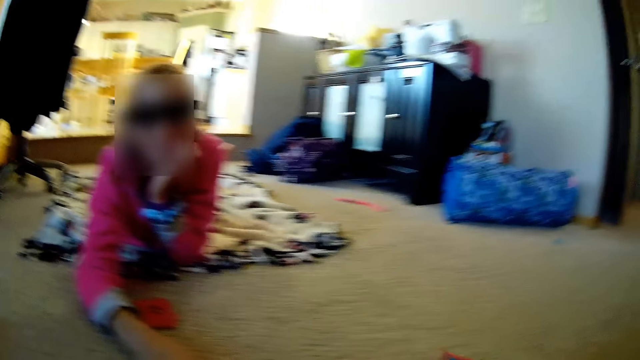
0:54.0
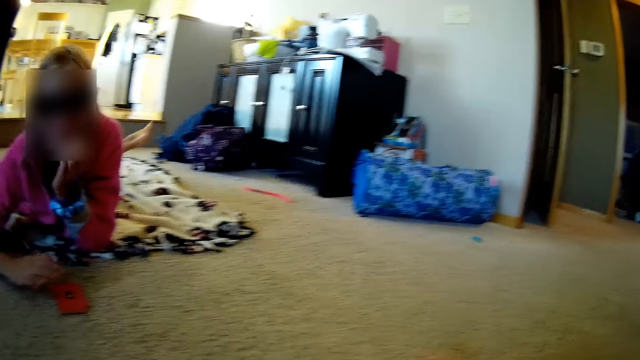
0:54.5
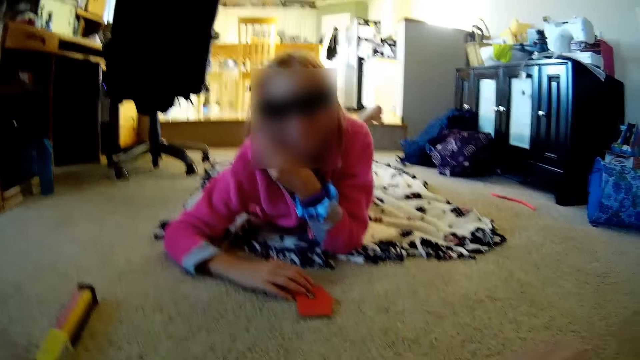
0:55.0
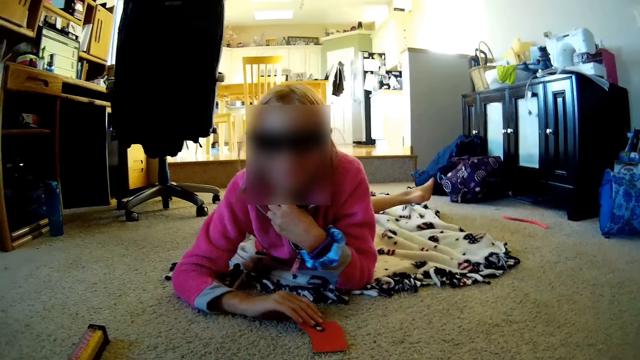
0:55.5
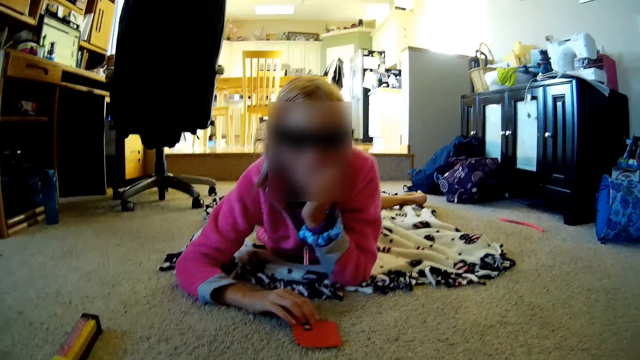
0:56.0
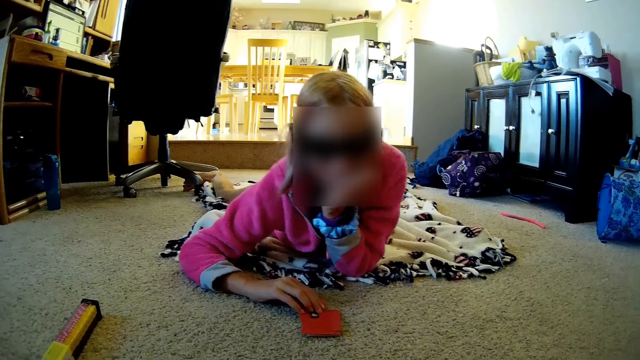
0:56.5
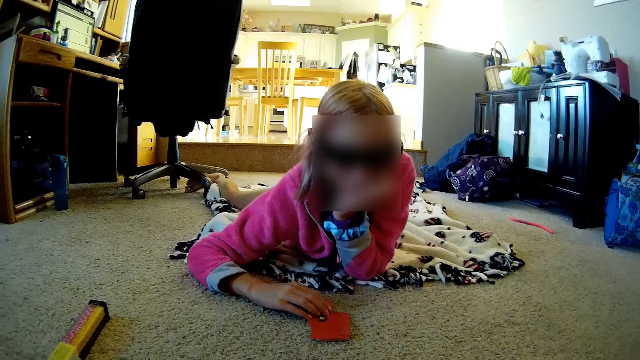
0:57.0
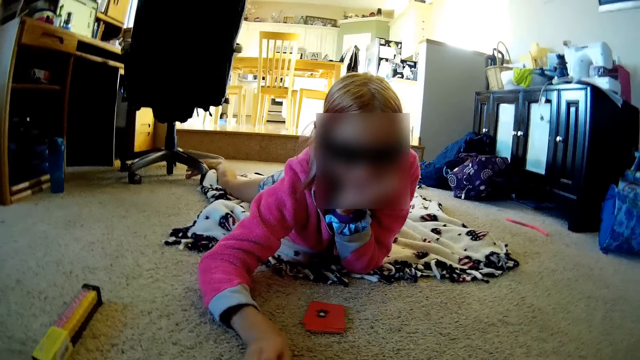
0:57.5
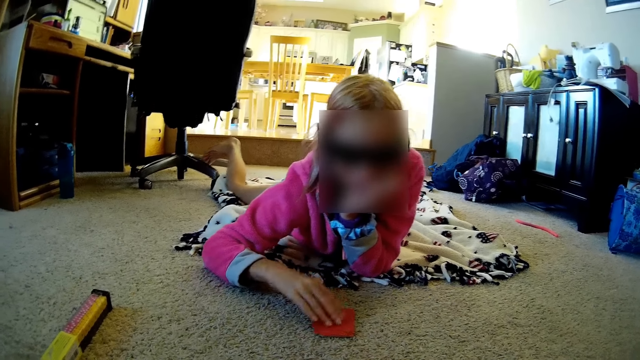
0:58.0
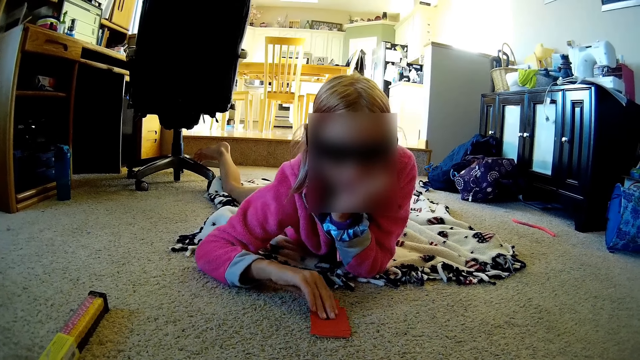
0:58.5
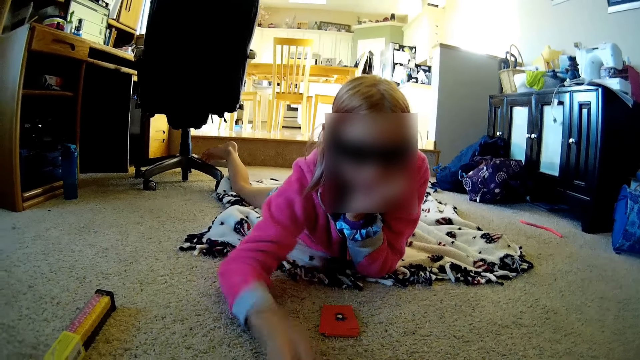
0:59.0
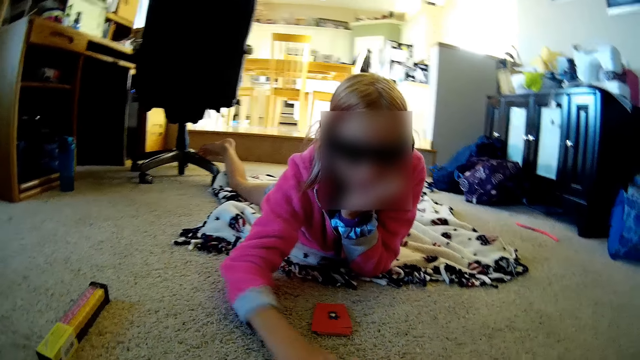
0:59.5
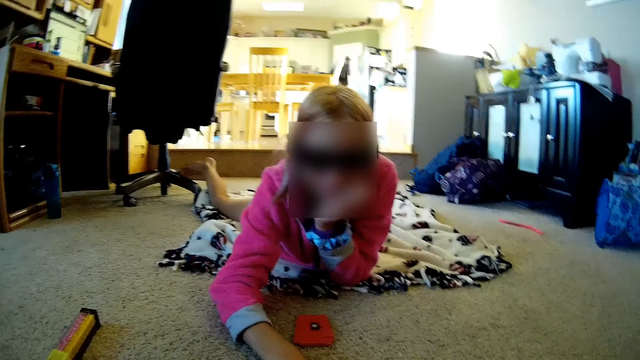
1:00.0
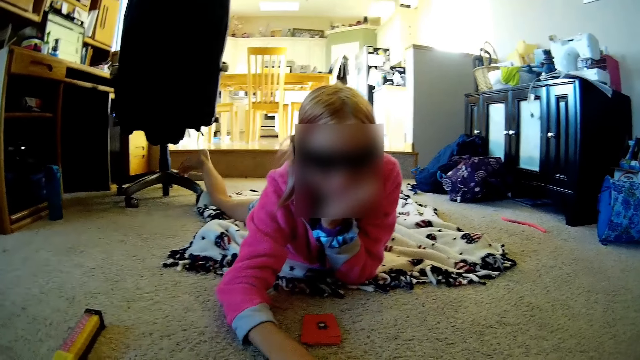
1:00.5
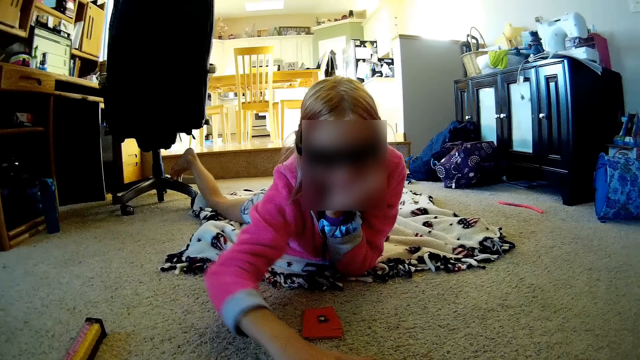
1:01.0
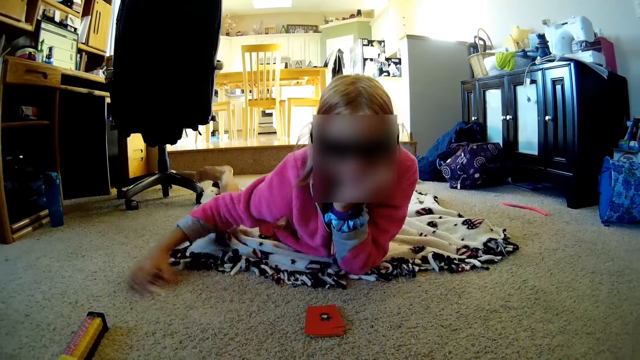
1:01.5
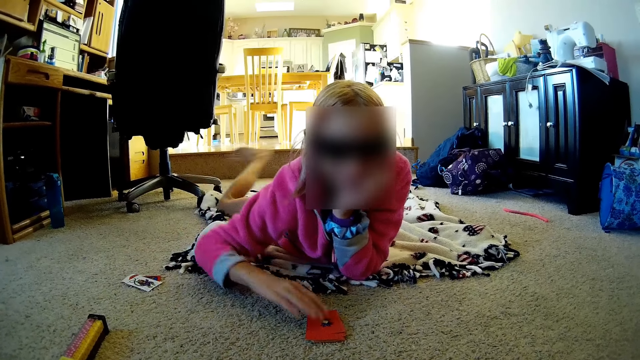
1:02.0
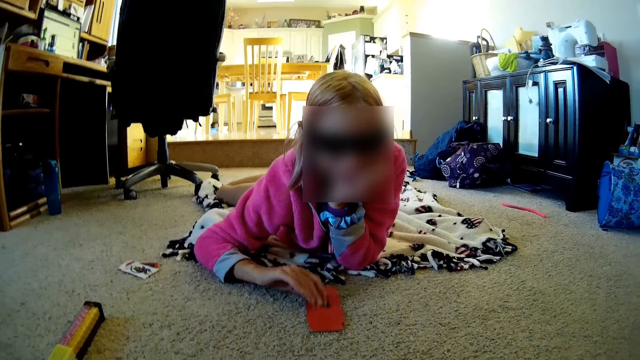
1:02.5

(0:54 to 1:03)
A lady holds cards. The camera wearer talks with the lady. The lady plays a card. The camera wearer talks with the lady.

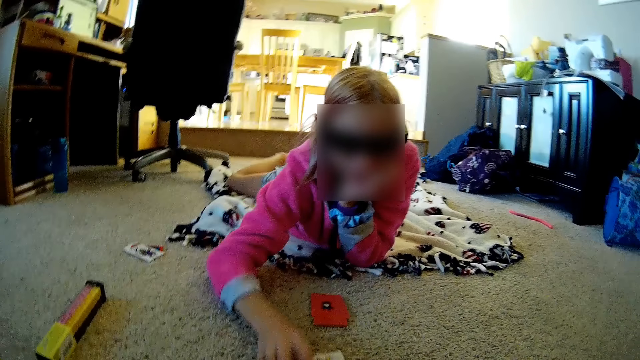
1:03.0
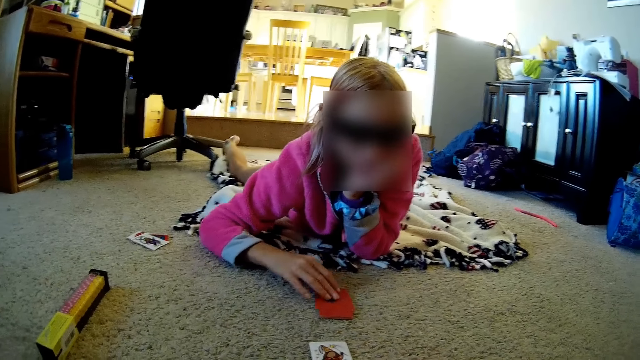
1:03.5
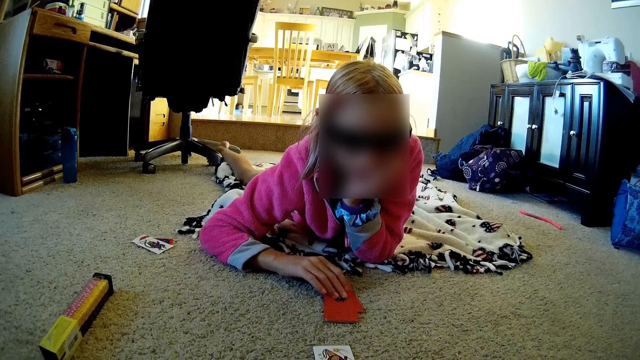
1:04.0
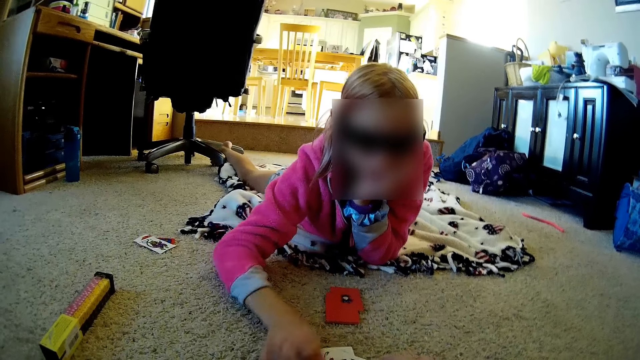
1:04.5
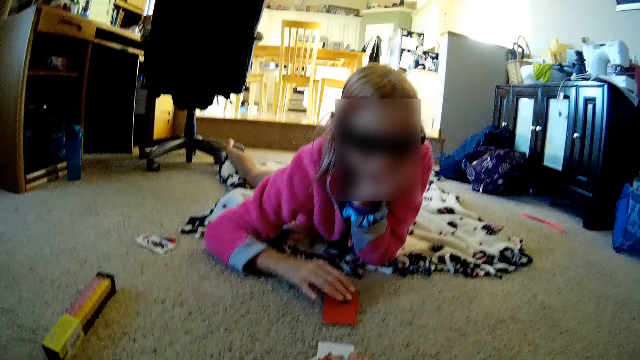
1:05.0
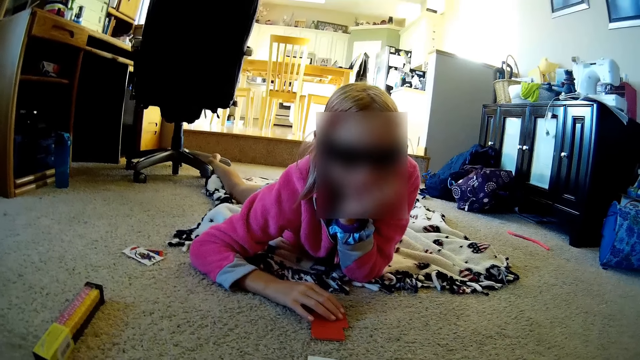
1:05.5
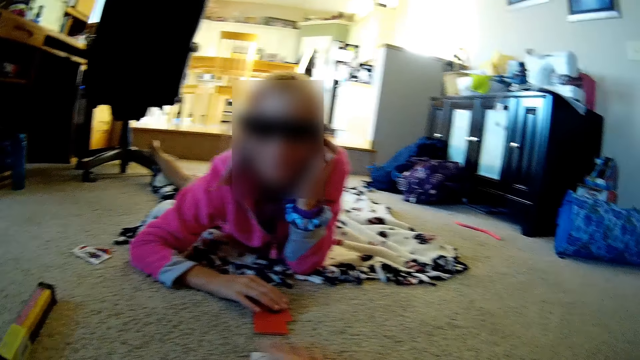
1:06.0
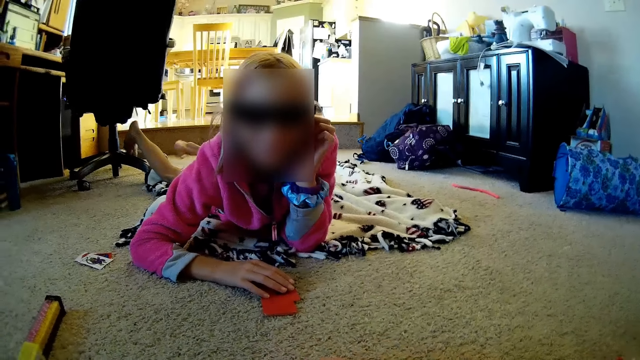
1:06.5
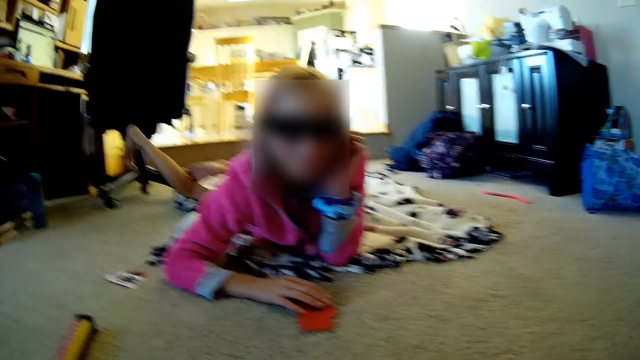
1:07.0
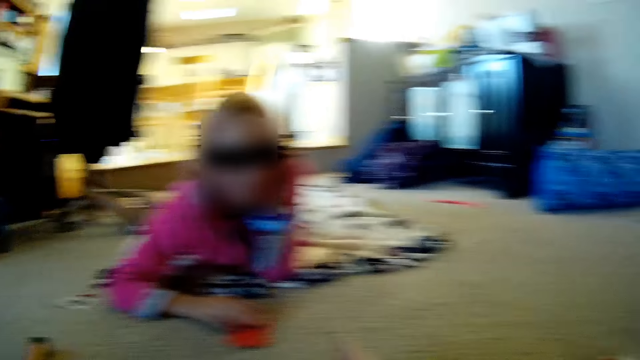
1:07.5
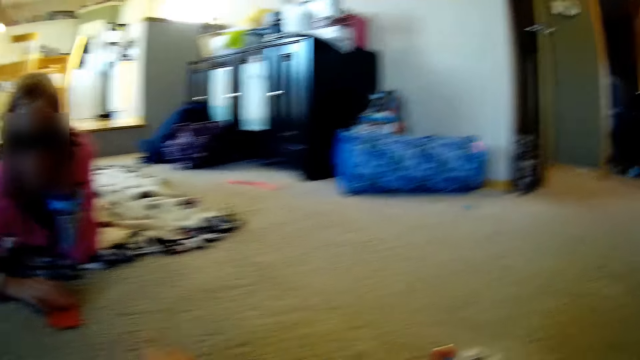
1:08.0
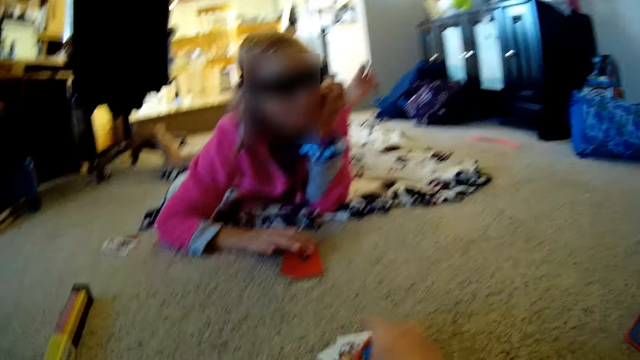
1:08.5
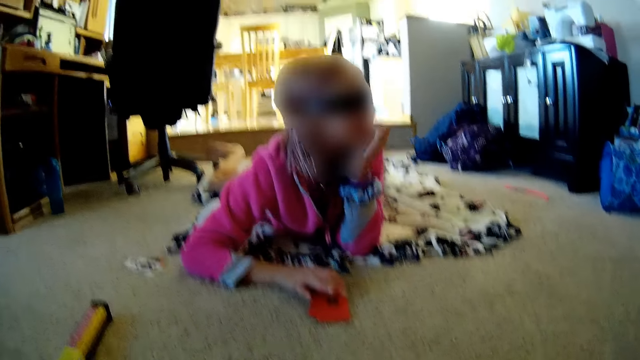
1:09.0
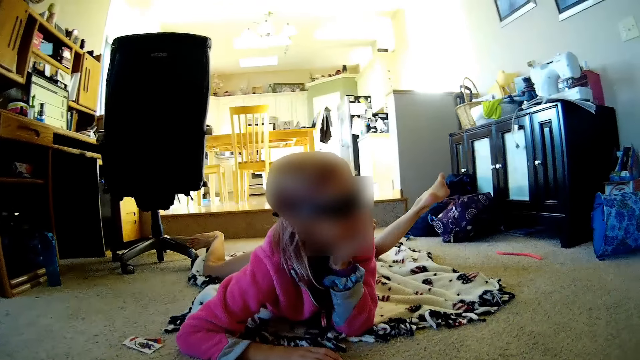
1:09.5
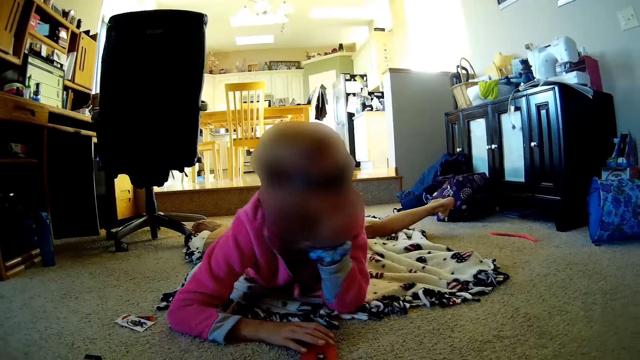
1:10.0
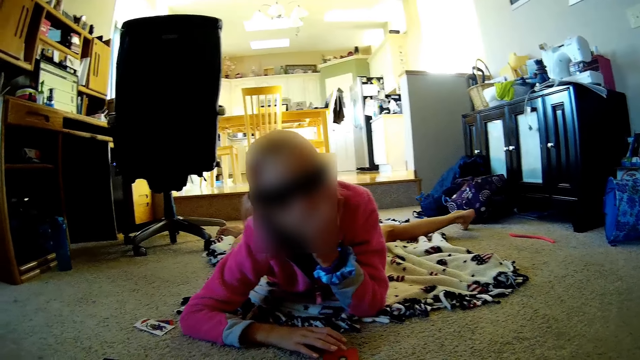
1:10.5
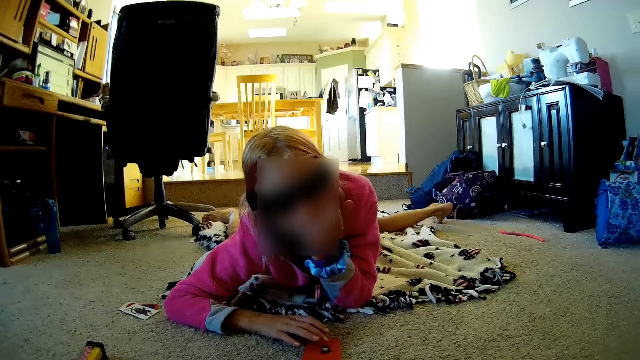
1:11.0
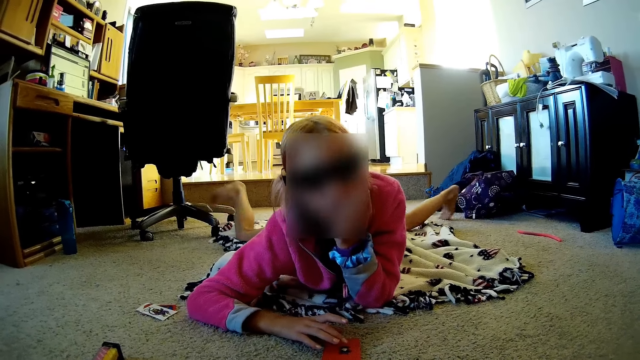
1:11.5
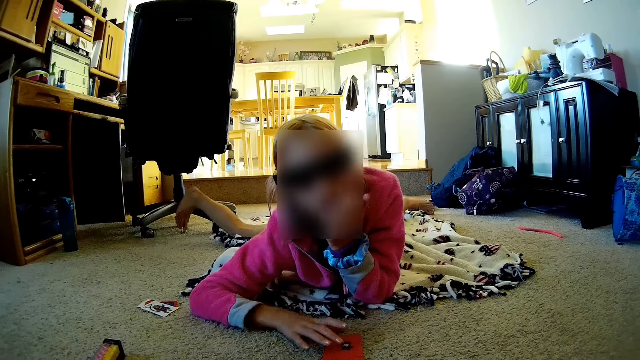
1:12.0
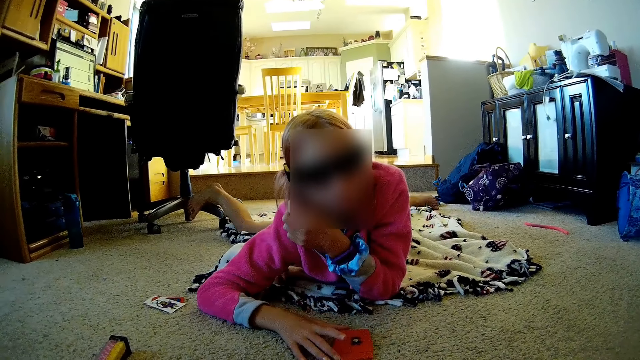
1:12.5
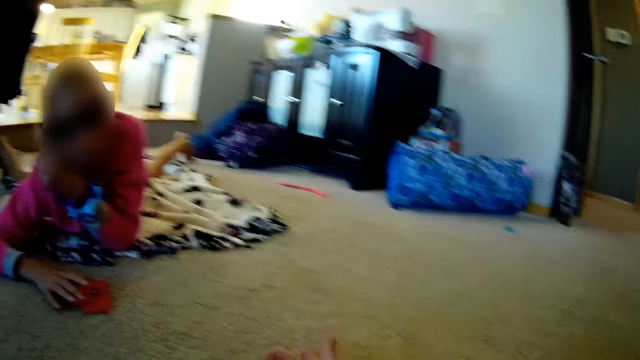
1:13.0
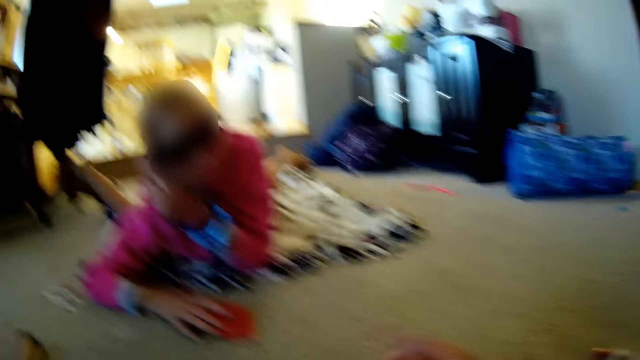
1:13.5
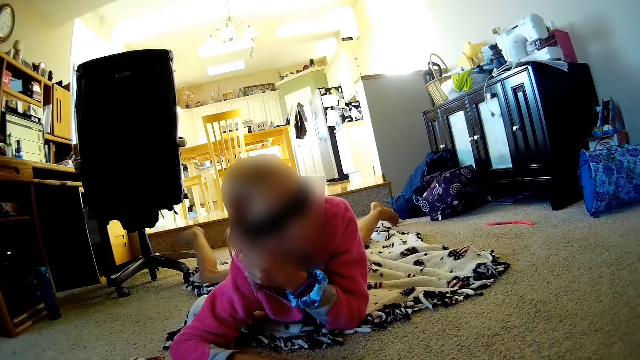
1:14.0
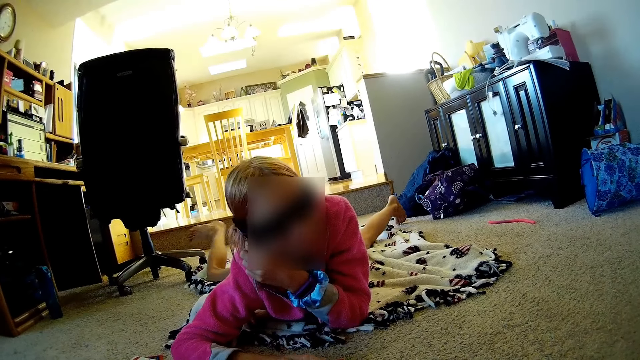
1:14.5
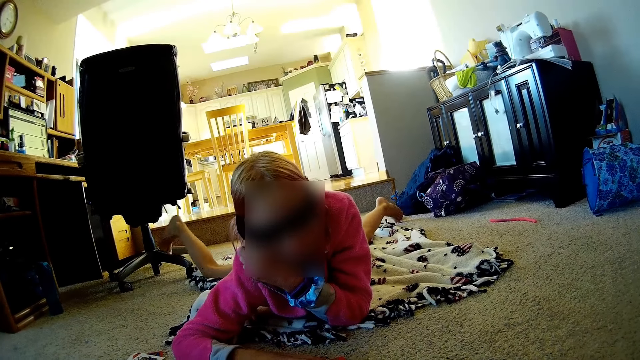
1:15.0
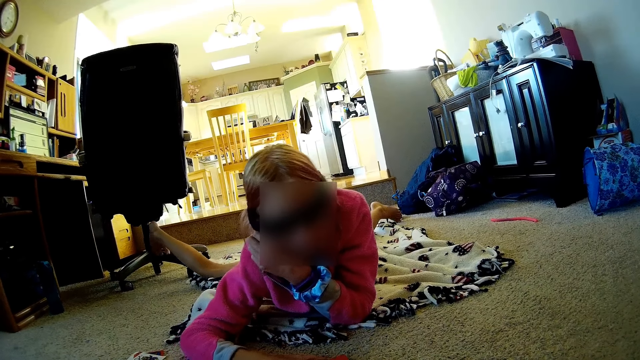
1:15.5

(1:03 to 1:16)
A lady plays a card. The camera wearer talks with the lady. They move their hand and talk with the lady.
